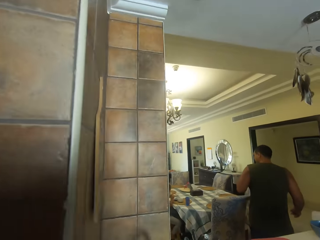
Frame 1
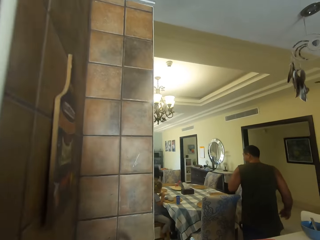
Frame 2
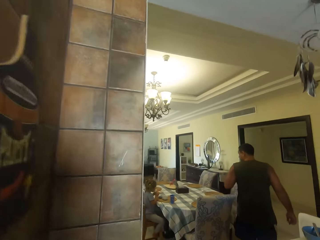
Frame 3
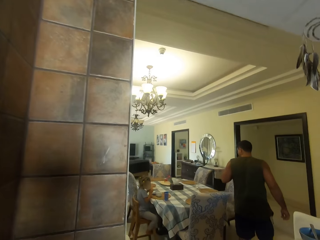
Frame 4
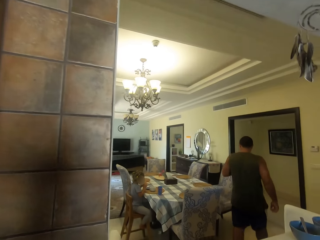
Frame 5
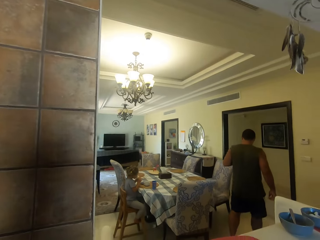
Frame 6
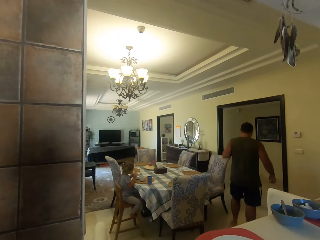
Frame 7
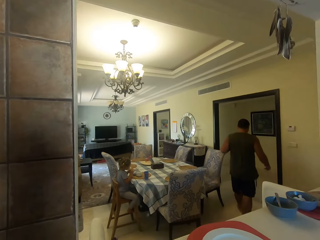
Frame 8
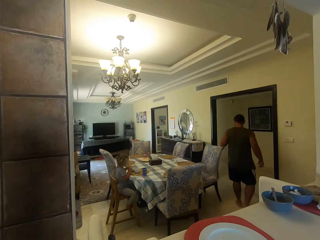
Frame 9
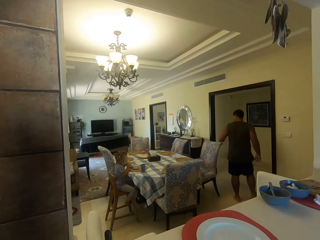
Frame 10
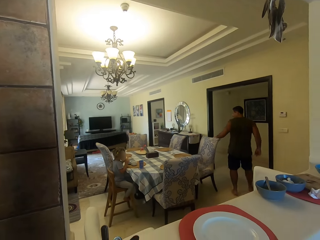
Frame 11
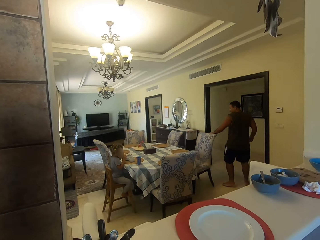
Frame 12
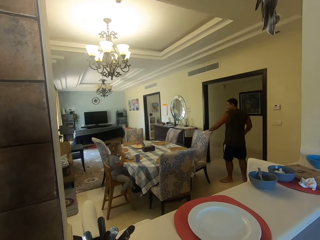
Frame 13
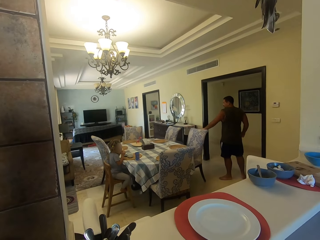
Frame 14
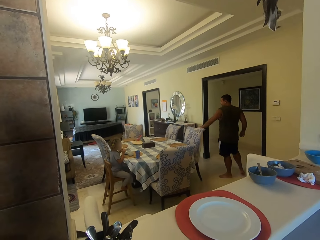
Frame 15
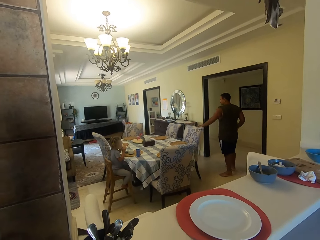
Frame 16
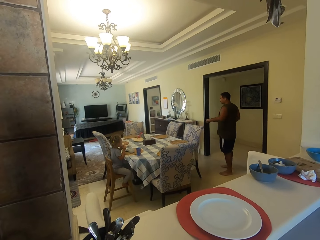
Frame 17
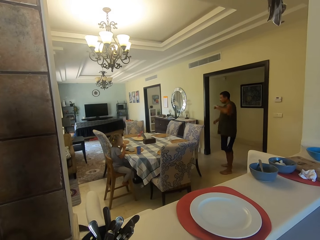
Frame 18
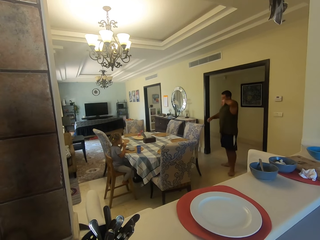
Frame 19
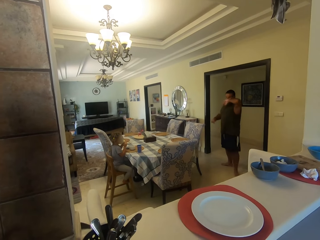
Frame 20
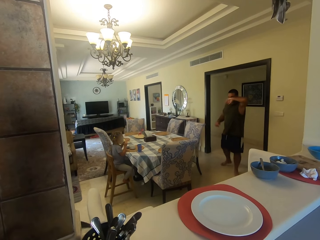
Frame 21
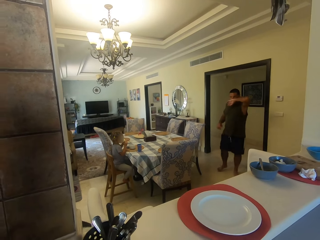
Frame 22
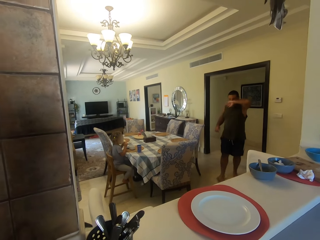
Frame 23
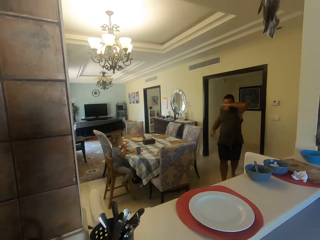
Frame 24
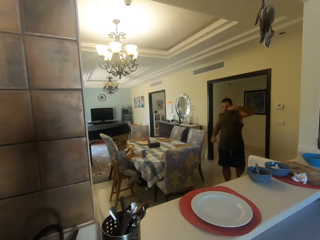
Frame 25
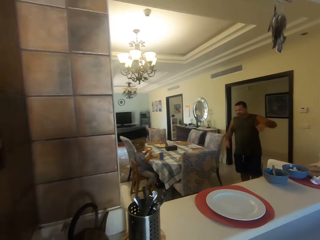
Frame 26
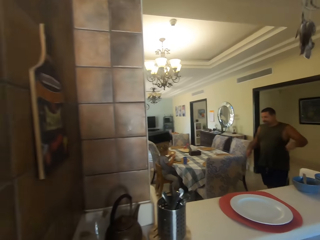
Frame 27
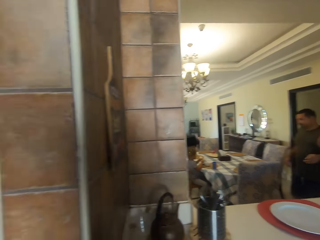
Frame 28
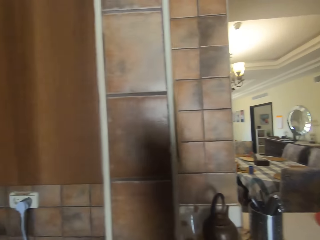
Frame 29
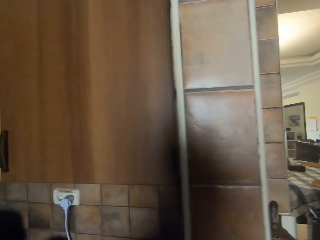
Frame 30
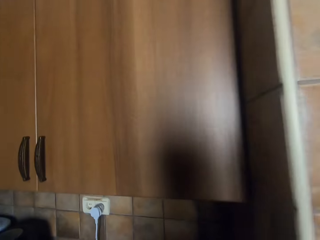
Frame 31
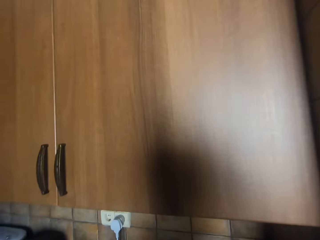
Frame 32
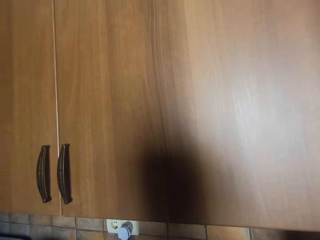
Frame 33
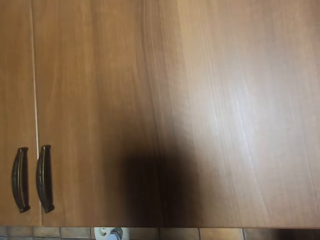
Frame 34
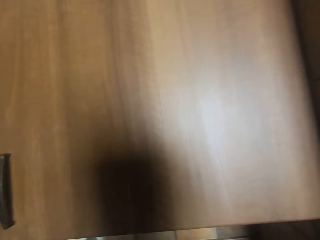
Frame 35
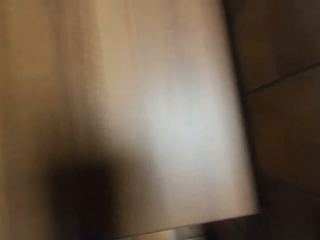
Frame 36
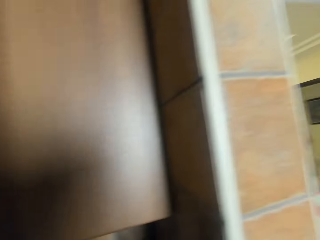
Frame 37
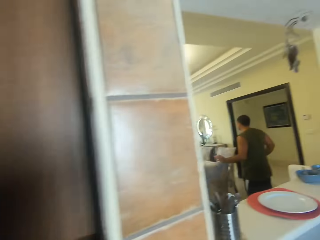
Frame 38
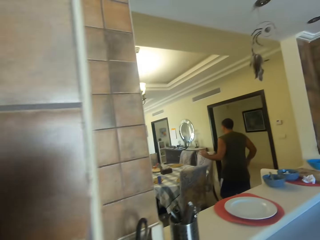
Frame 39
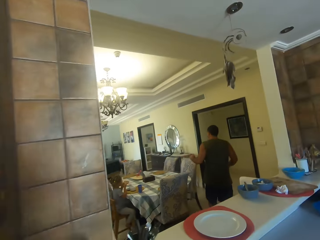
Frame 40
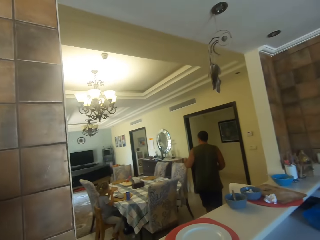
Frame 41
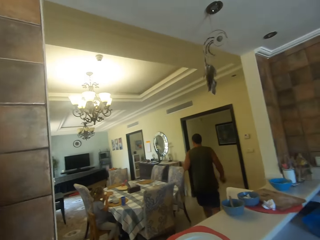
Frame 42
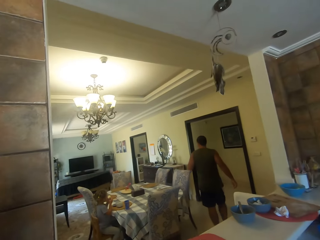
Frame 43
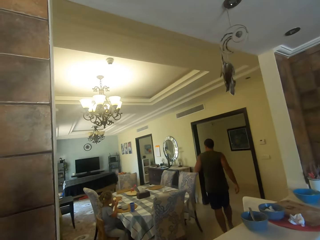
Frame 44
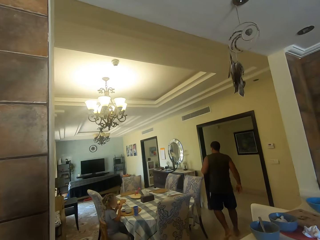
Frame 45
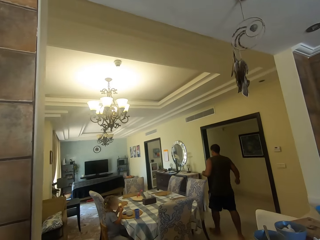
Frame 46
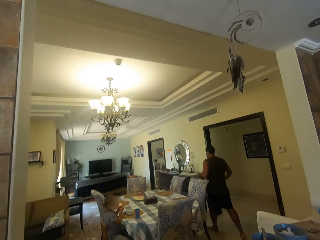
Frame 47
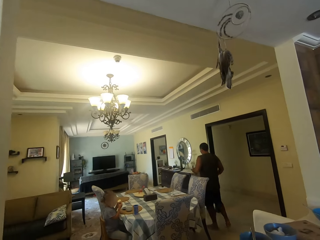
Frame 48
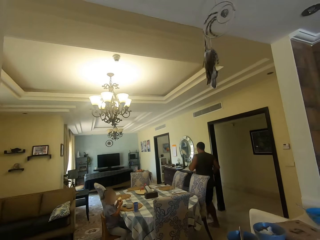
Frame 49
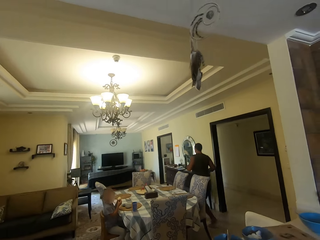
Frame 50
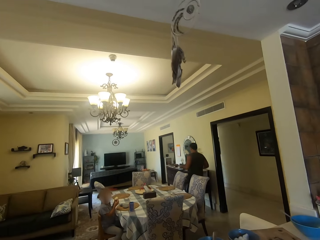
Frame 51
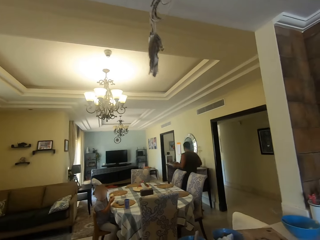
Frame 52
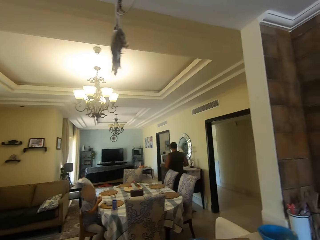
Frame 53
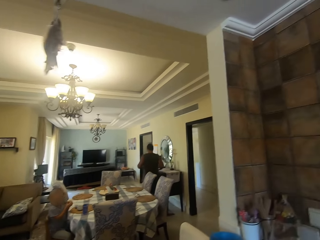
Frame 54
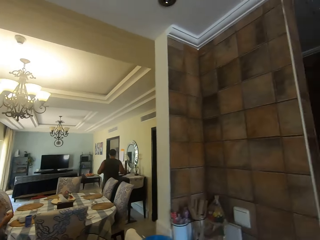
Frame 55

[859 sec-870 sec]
A man walks around. The camera wearer walks around. A girl bites something. The man walks in the house and pushes a chair. The camera wearer looks around. The man turns around and wipes his face with his hand. The camera wearer walks around. They look around. The man walks around. The girl sits on the dining chair. The camera wearer dialogues with the man. They look around. The girl looks around.

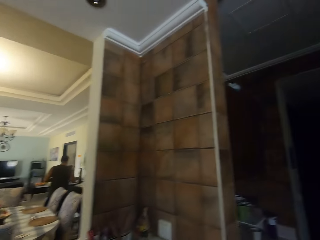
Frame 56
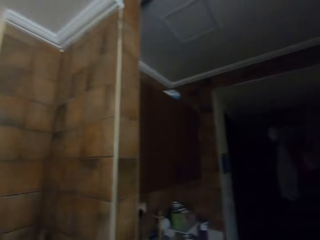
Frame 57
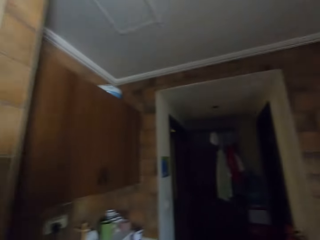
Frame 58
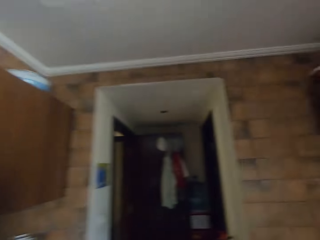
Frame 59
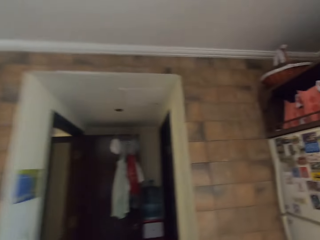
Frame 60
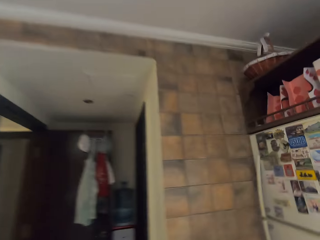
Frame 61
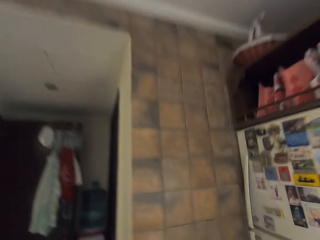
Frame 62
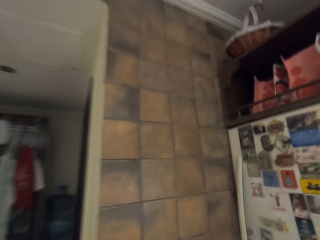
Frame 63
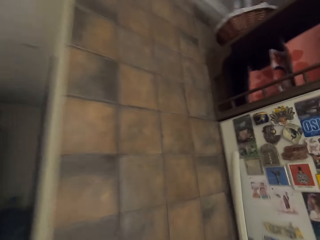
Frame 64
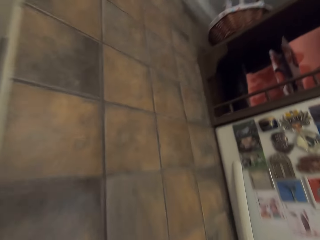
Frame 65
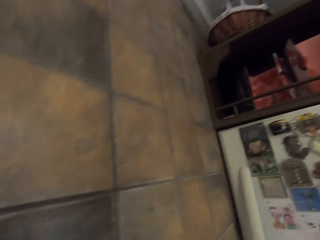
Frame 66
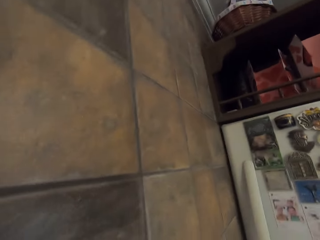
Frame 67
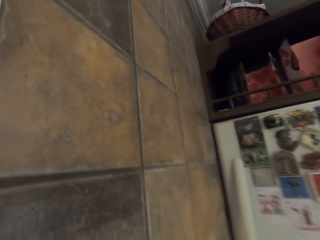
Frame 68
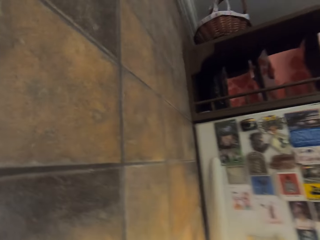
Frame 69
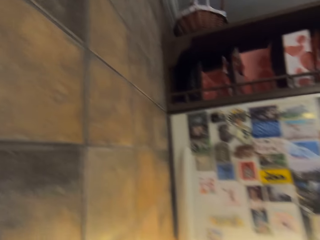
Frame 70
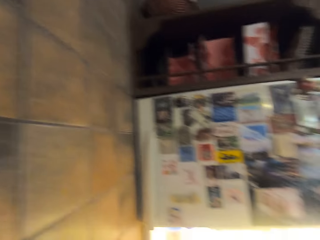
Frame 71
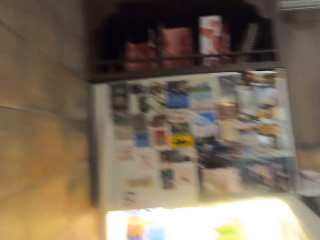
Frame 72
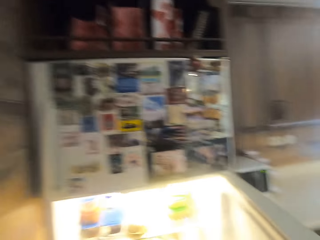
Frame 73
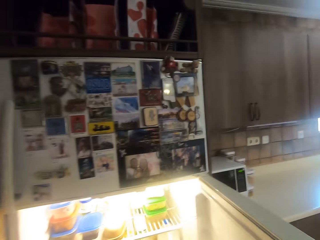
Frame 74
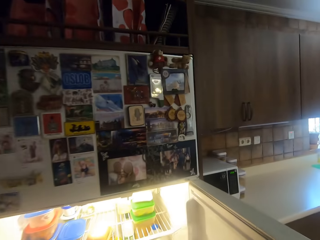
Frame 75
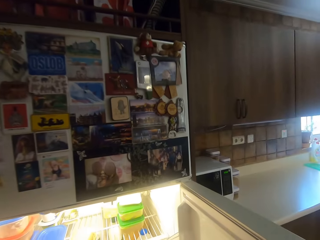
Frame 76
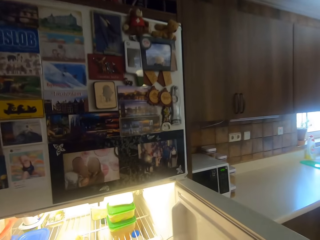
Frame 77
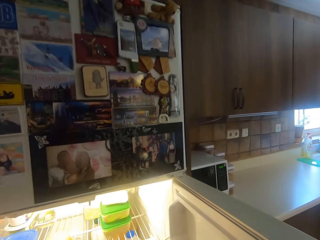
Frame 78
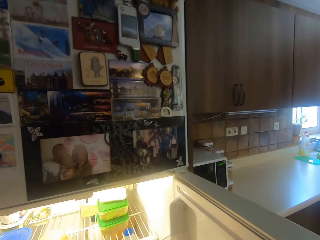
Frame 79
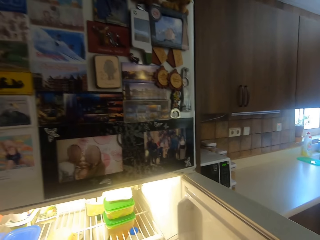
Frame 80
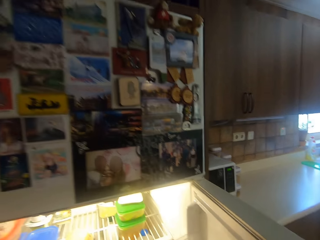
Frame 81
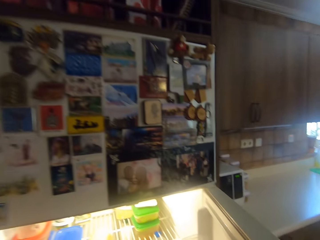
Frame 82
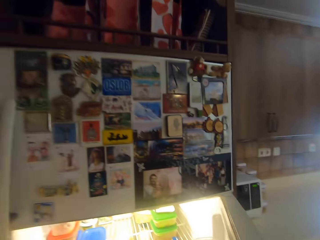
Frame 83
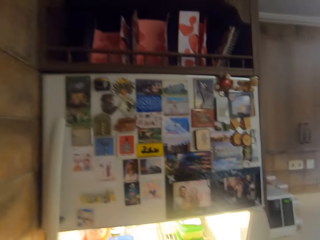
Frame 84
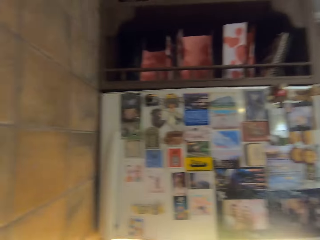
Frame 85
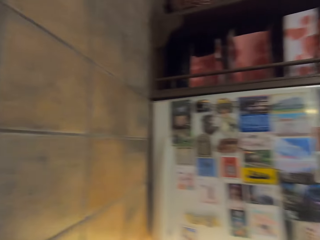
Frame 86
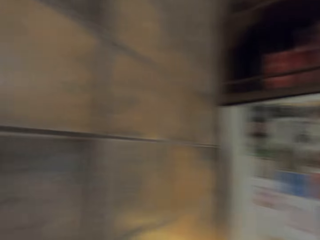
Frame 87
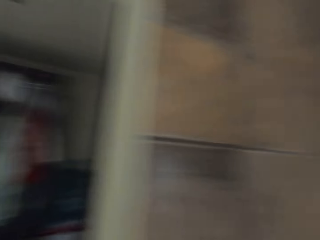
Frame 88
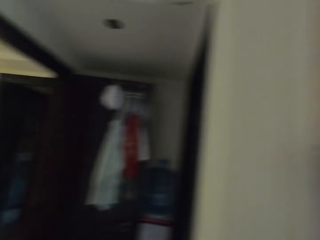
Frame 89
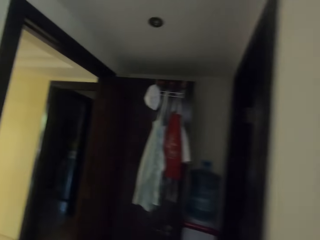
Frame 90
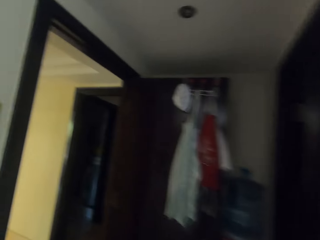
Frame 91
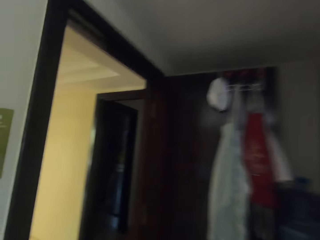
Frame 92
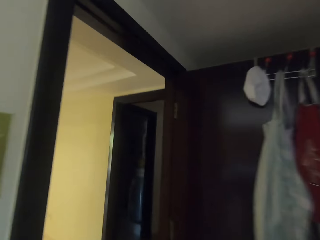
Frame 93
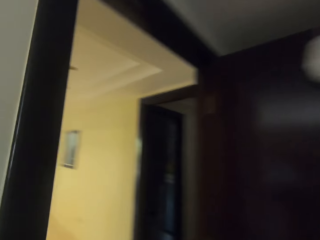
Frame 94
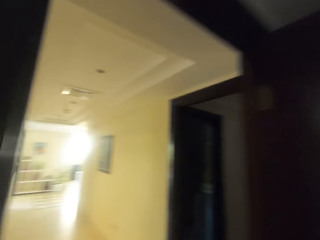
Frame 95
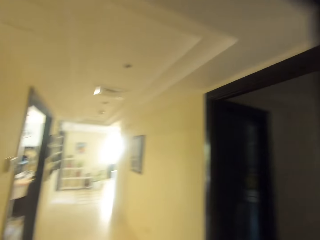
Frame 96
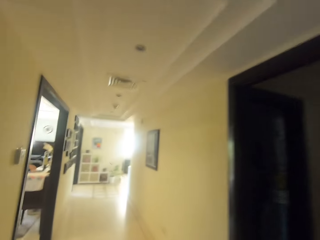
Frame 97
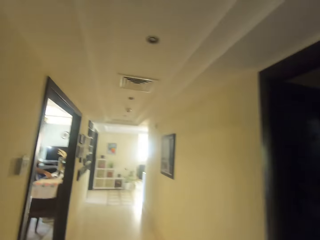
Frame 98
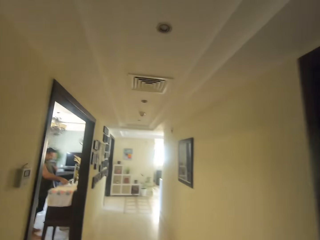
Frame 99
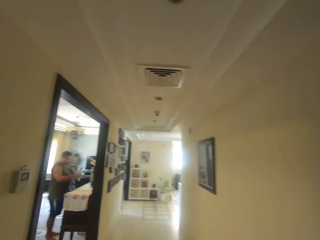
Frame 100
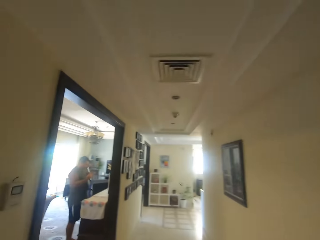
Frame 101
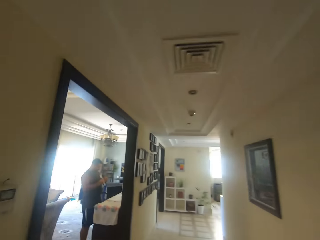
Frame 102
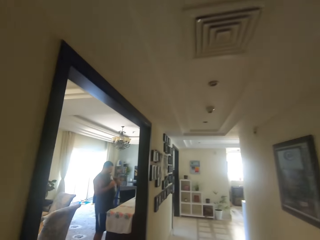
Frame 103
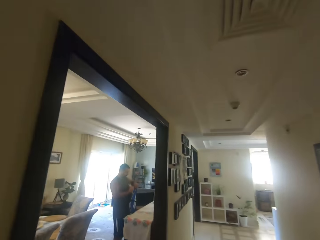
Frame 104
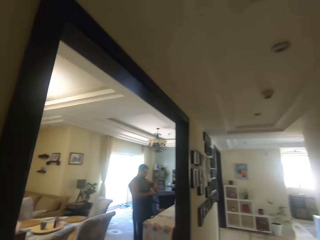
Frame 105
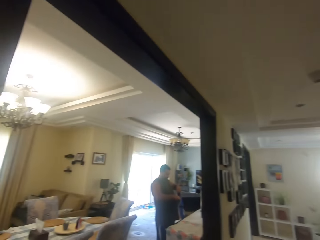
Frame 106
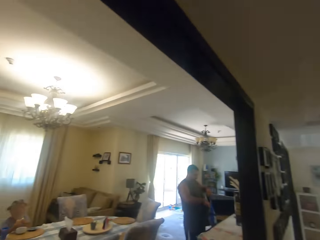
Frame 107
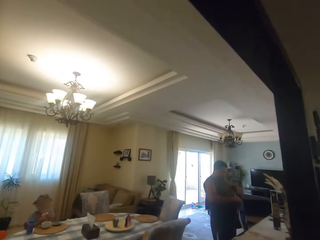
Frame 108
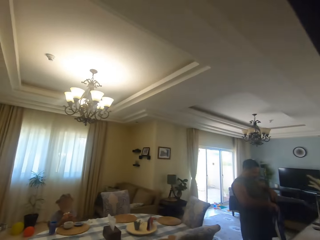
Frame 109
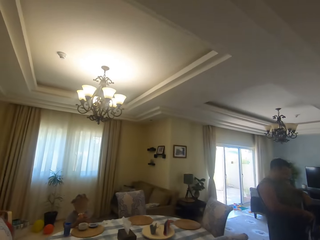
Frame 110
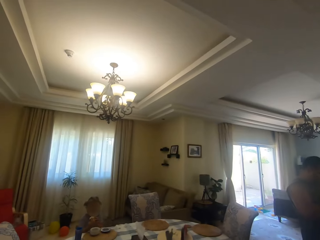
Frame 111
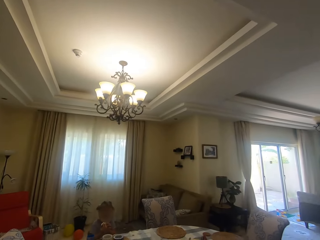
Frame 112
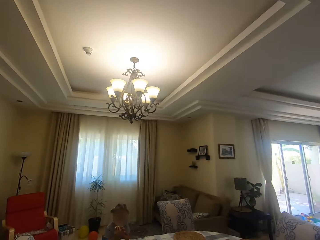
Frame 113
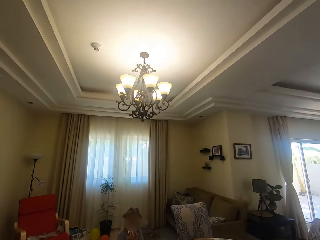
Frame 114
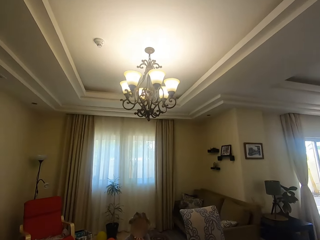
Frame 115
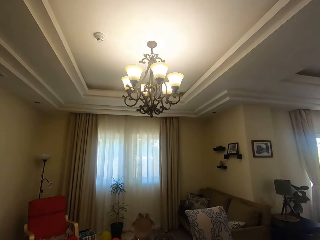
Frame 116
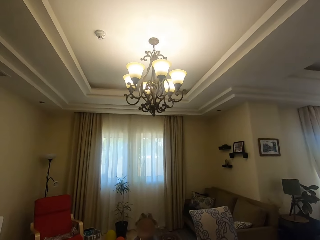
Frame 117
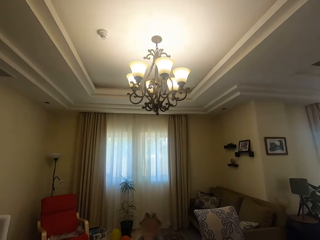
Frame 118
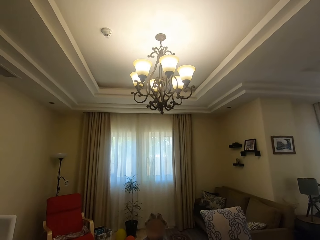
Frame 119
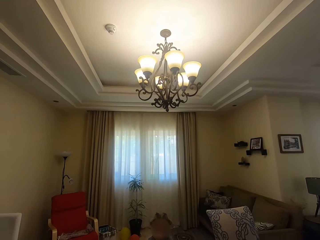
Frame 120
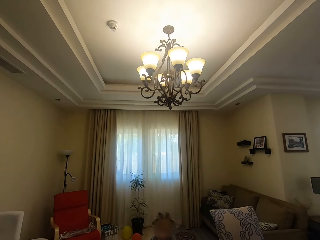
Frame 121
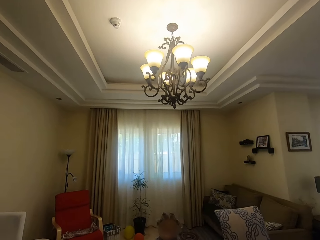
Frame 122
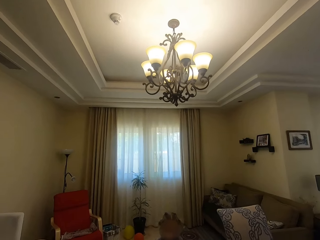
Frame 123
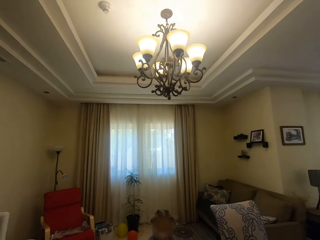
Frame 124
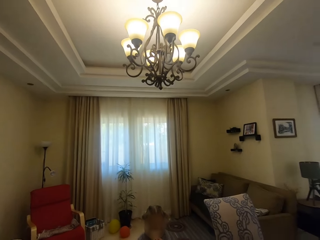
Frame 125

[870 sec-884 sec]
The camera wearer walks in the kitchen. They open the fridge. They look around. They do something. They close the fridge. They turn around. They walk in the house. A man picks something on the table and moves something around. The camera wearer turns around. A girl bites something. The camera wearer looks around.
